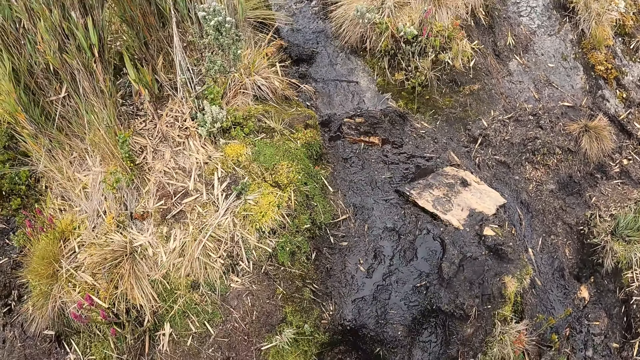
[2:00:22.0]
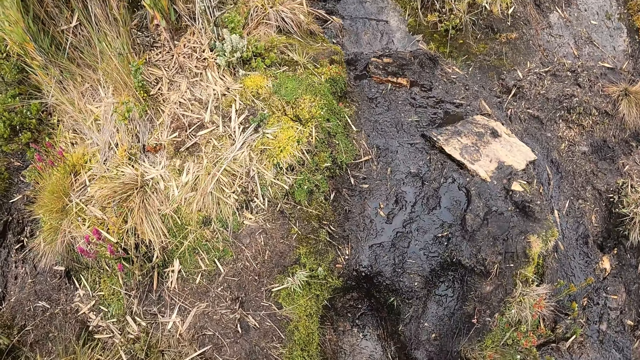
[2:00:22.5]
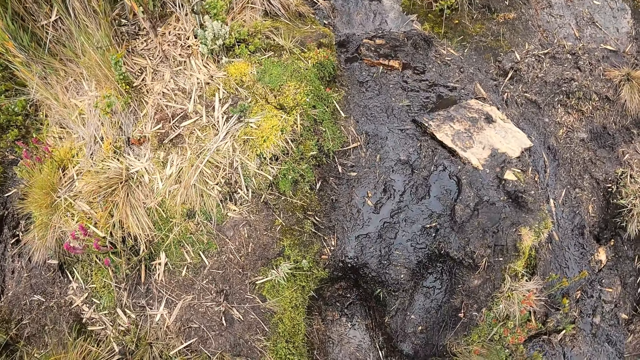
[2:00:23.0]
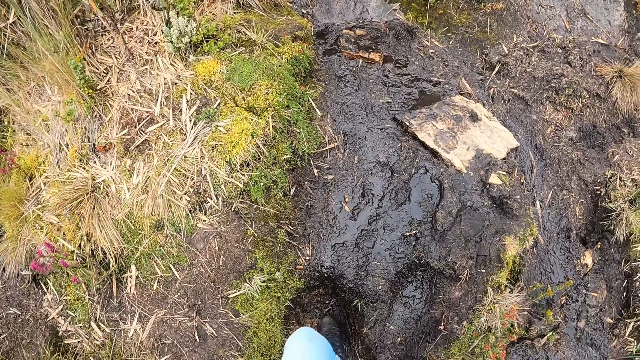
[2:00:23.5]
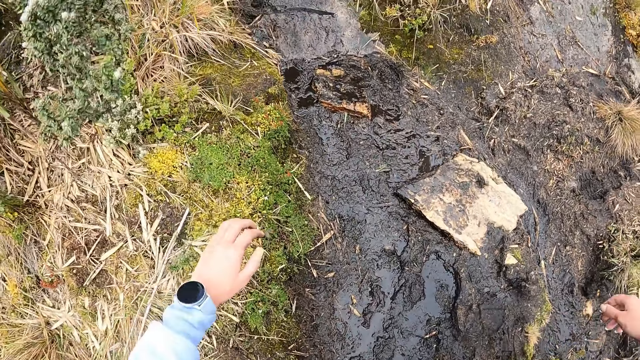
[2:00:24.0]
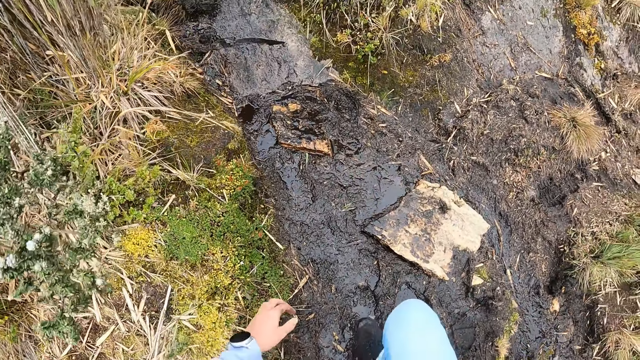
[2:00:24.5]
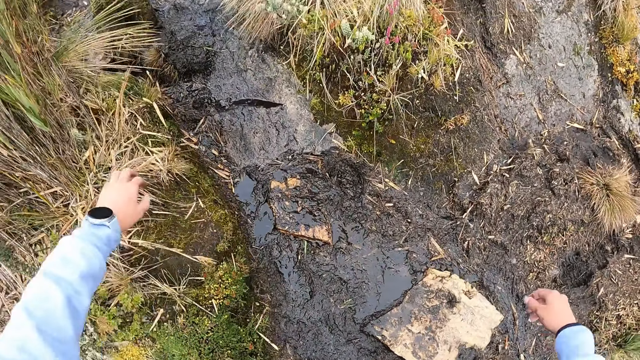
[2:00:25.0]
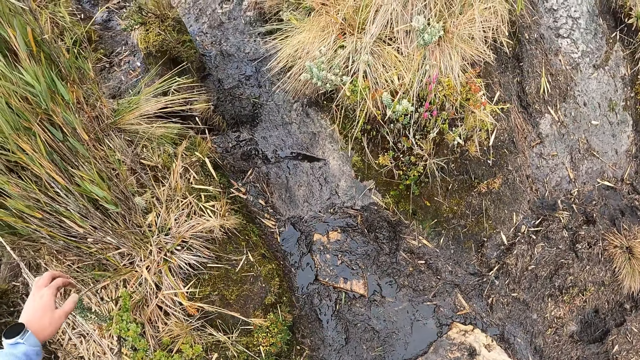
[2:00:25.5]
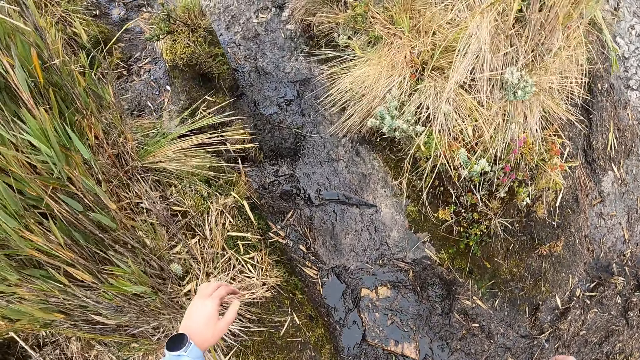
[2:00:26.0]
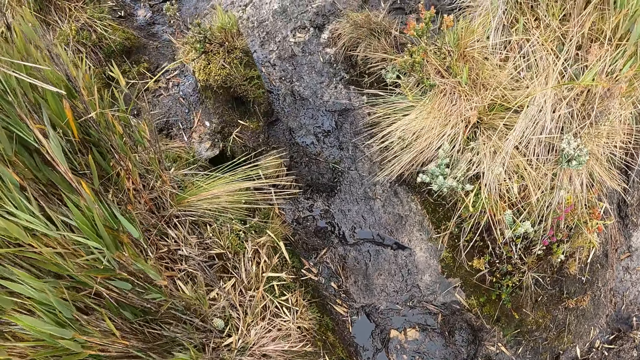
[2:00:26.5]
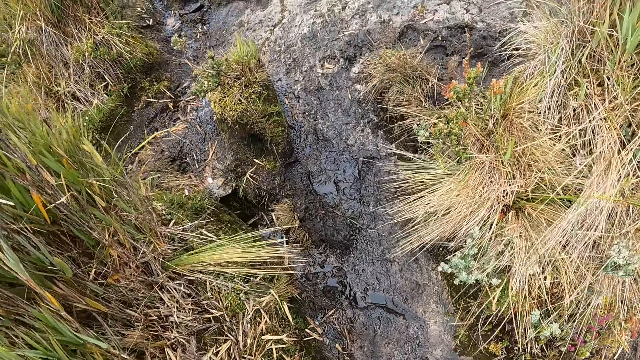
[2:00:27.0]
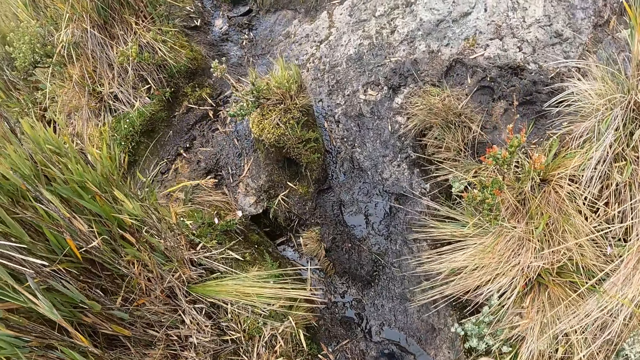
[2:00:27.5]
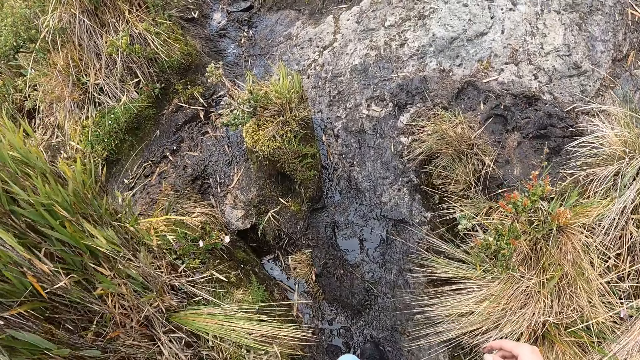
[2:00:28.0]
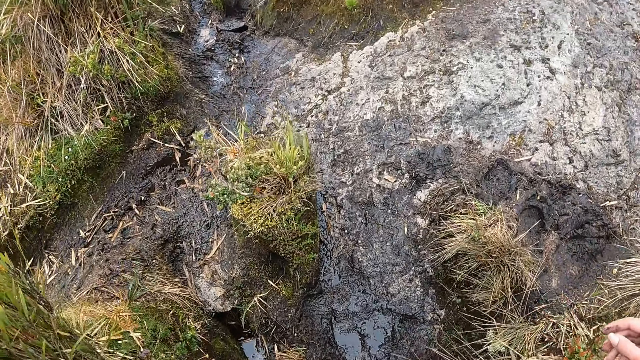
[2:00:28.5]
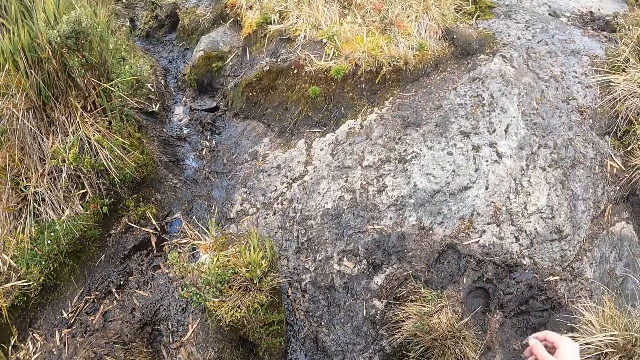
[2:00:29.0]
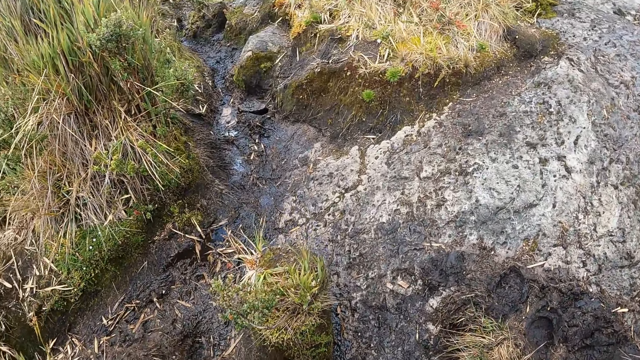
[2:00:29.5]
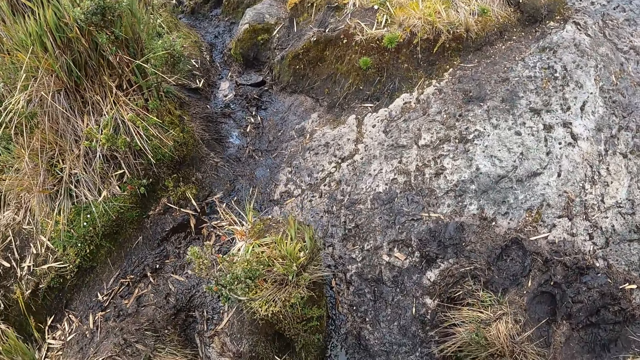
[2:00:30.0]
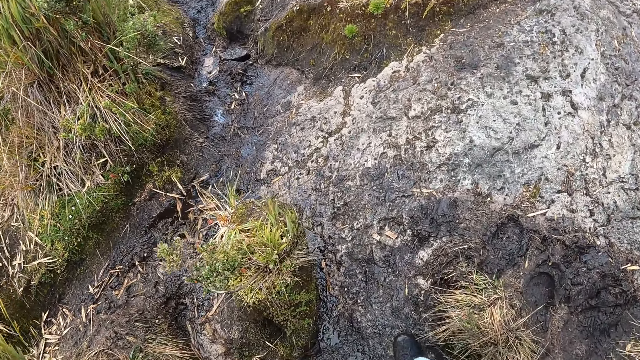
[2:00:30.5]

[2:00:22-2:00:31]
The camera wearer walks on the path in the forest.

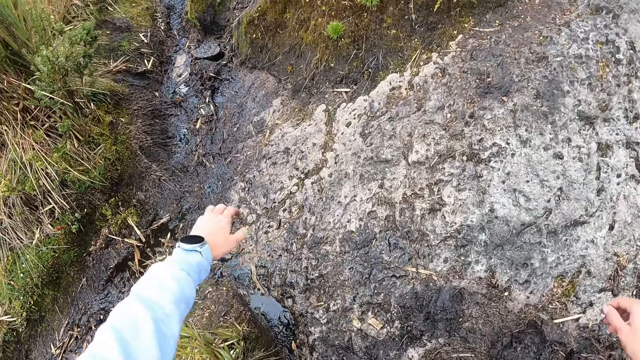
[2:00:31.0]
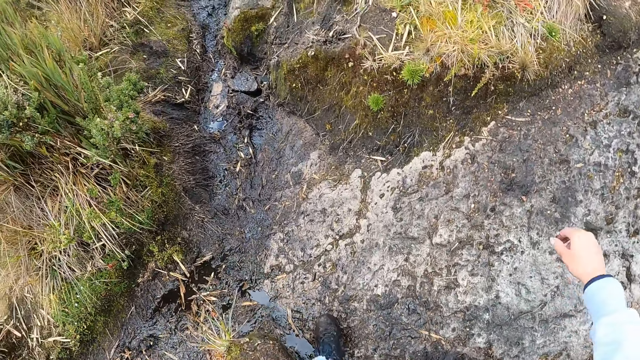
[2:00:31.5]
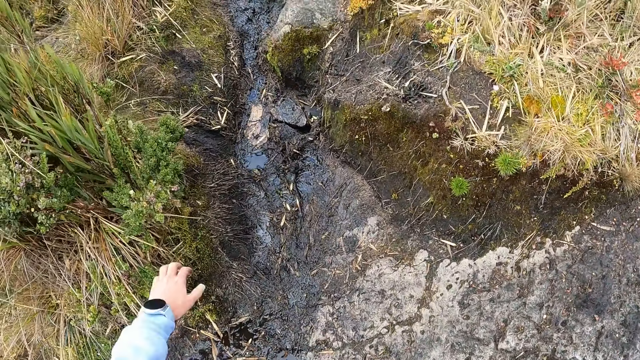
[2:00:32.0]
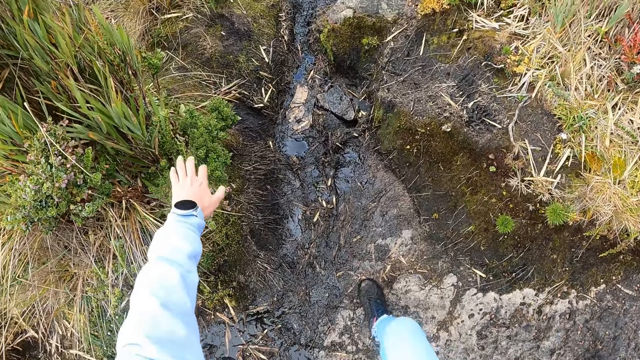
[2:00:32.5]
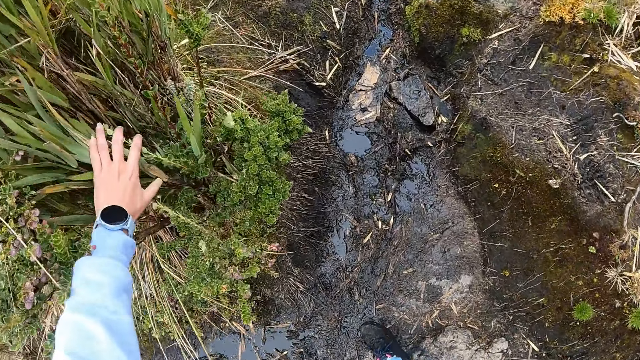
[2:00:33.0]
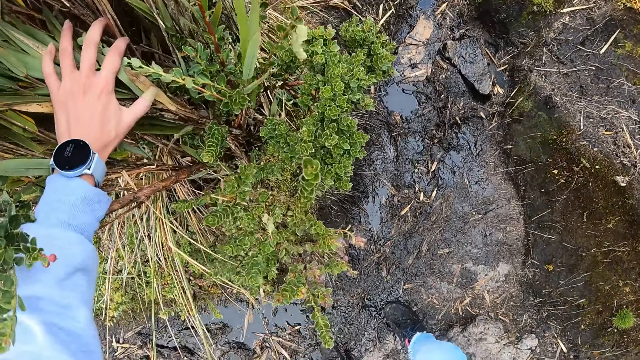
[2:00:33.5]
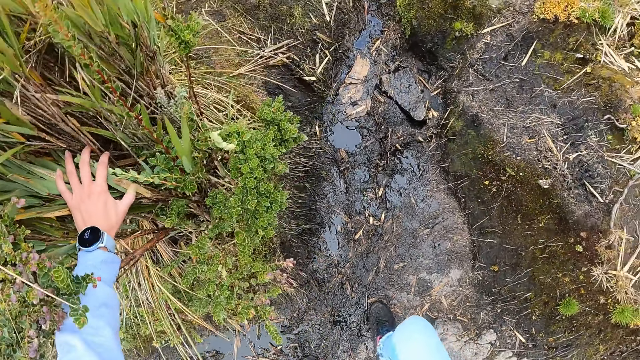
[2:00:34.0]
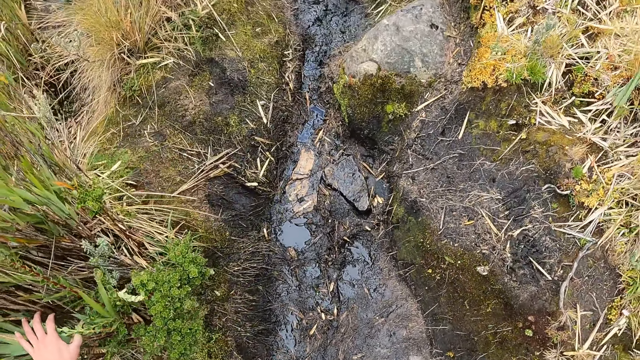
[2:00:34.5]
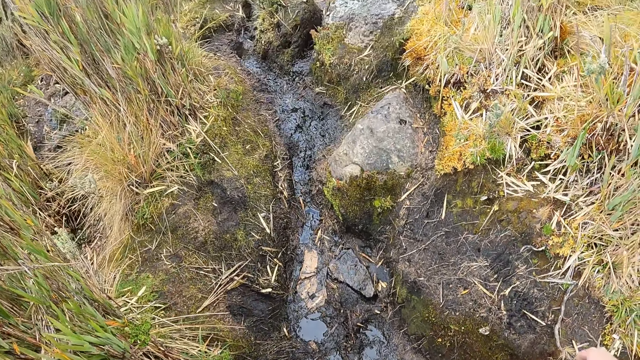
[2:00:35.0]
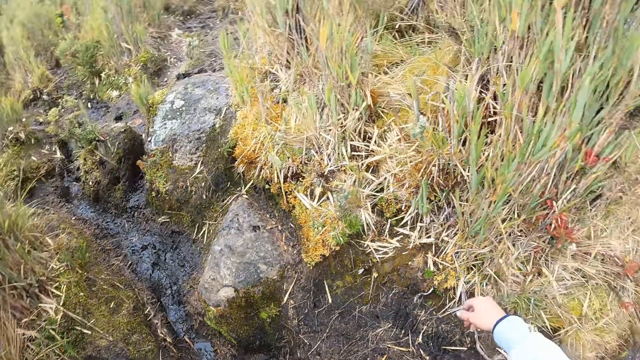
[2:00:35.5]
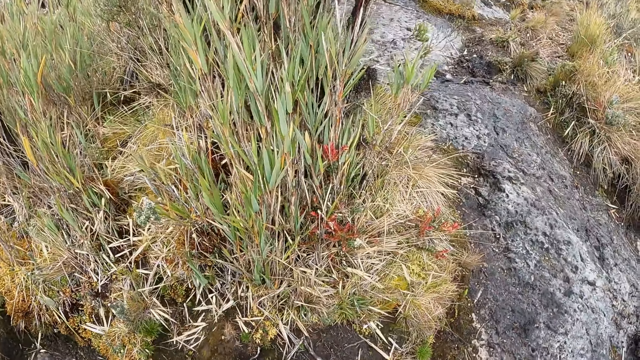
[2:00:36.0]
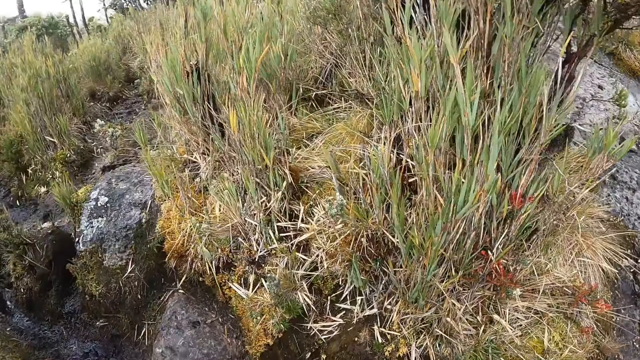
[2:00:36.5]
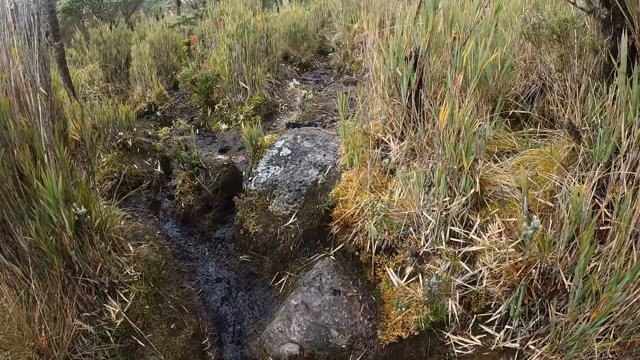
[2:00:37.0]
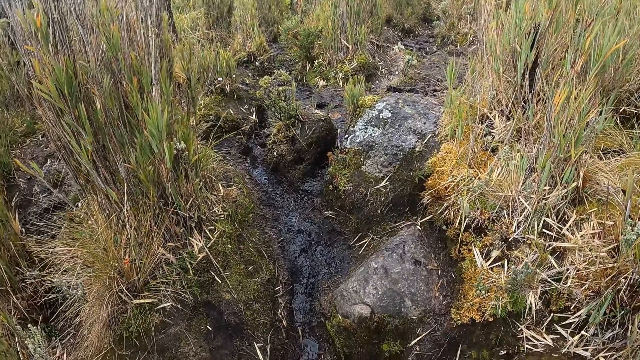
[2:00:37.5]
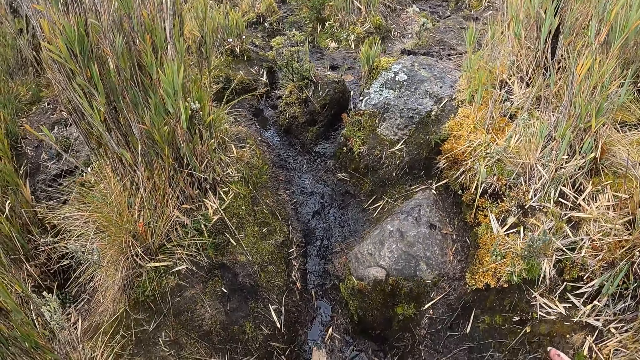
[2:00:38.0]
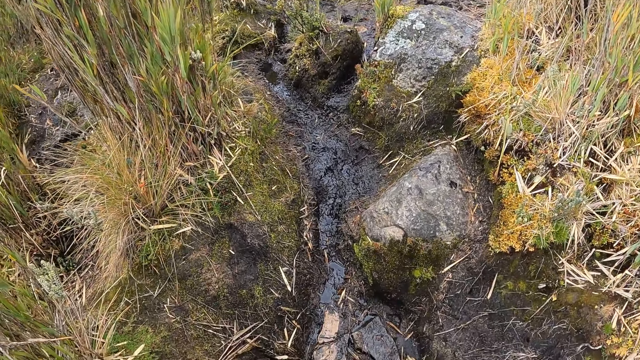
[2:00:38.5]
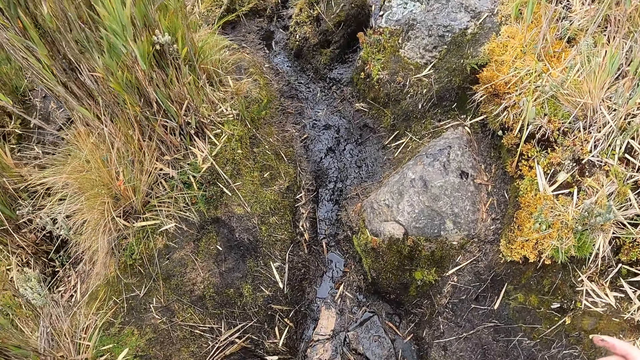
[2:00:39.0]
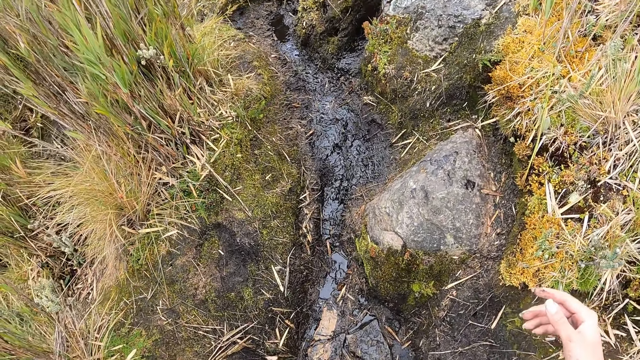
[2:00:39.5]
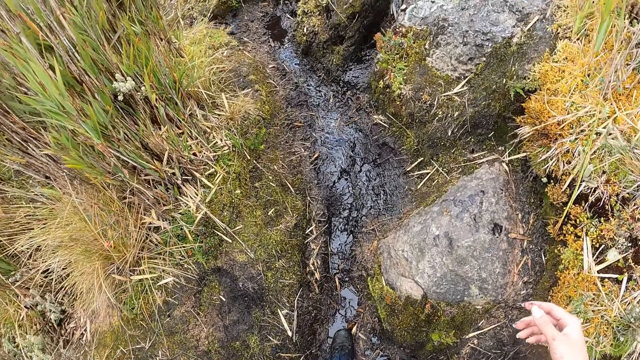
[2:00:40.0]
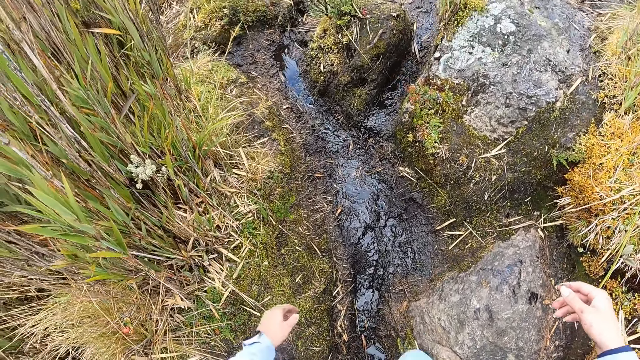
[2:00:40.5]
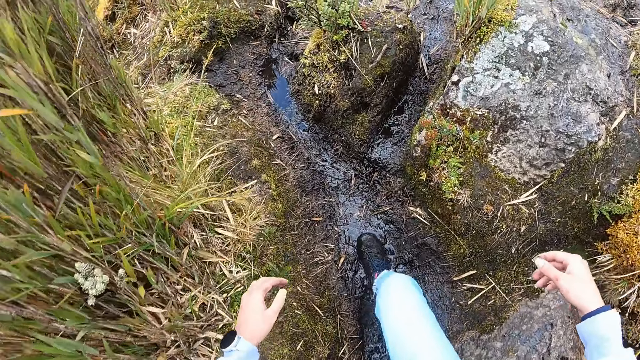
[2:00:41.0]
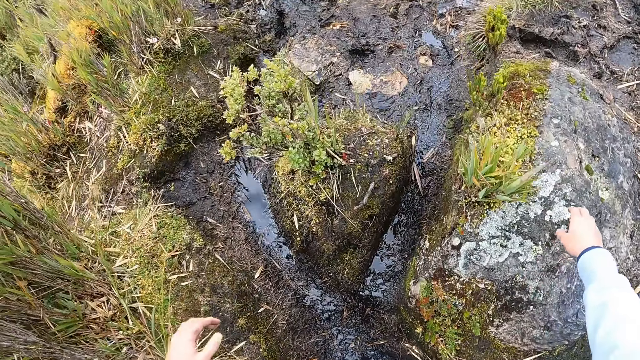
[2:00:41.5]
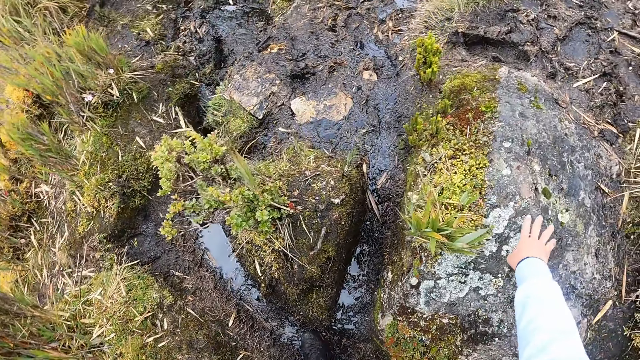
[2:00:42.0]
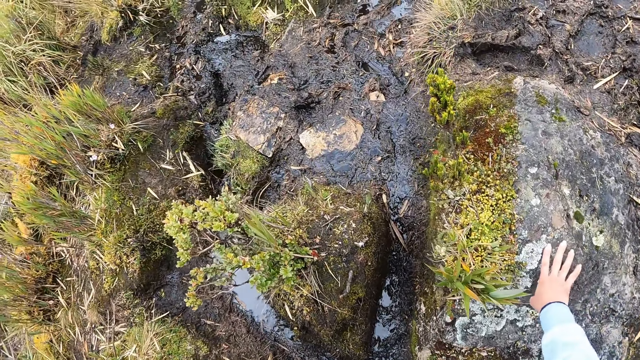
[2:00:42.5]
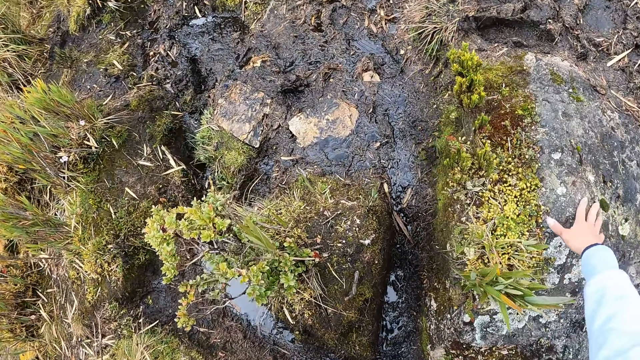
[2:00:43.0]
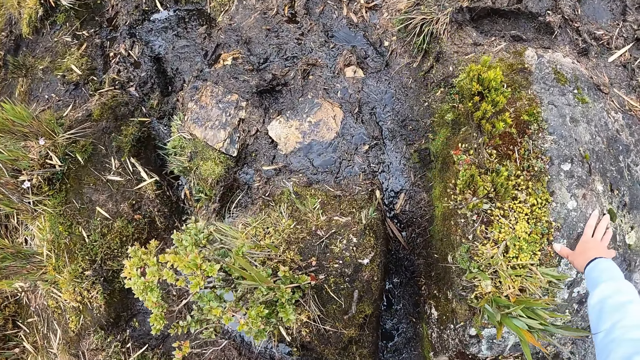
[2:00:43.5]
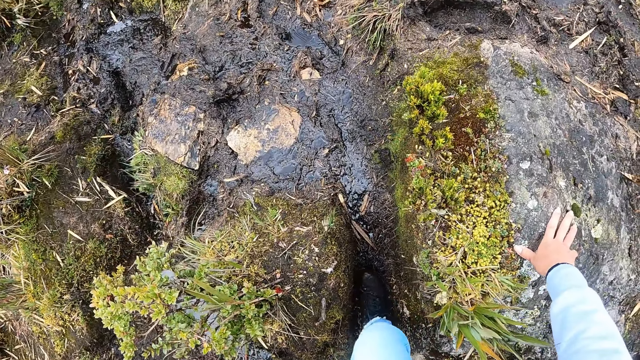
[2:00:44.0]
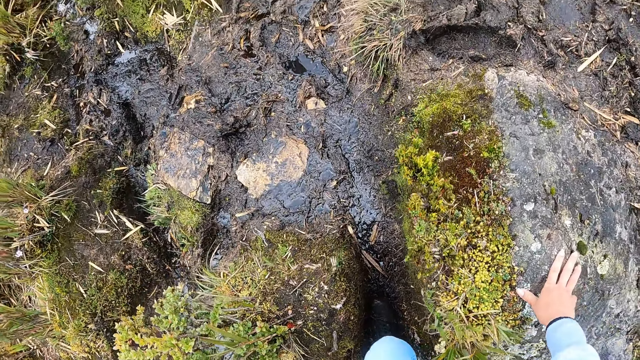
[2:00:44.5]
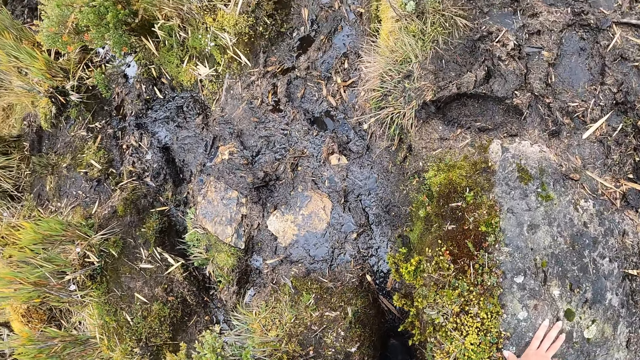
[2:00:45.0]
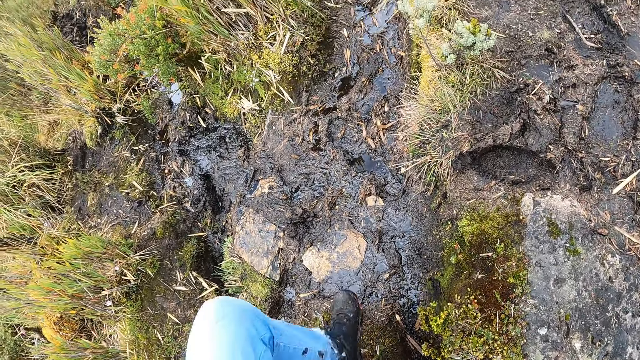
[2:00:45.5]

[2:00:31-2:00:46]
The camera wearer moves a plant with their left hand. They hold a scrub tree on the ground with their right hand. They walk on the path in the forest. They stand on the path in the forest. They place their right hand on a rock.
